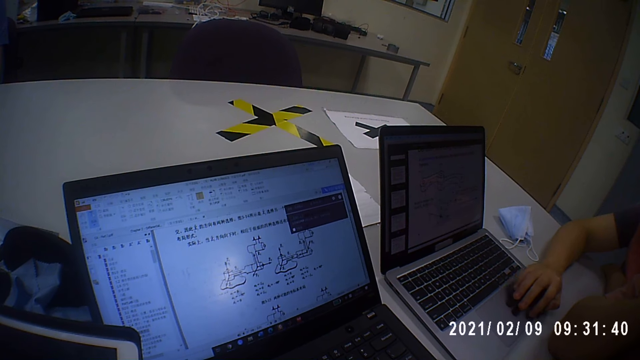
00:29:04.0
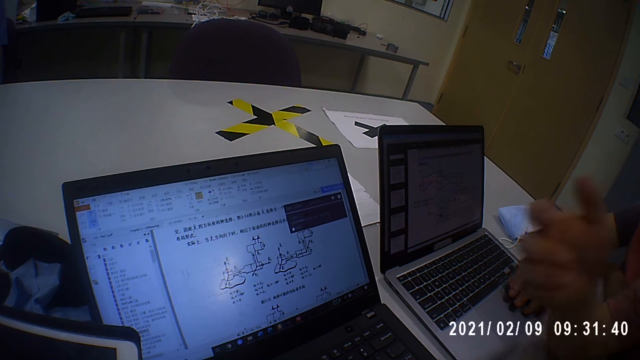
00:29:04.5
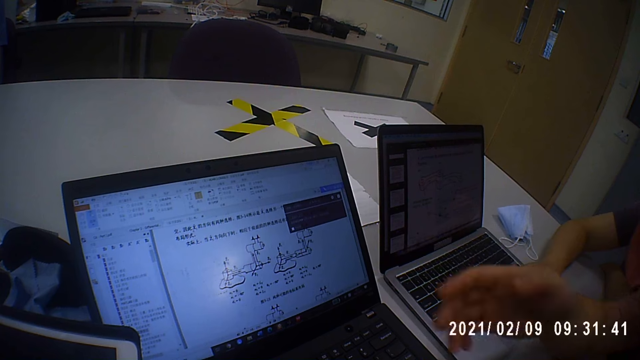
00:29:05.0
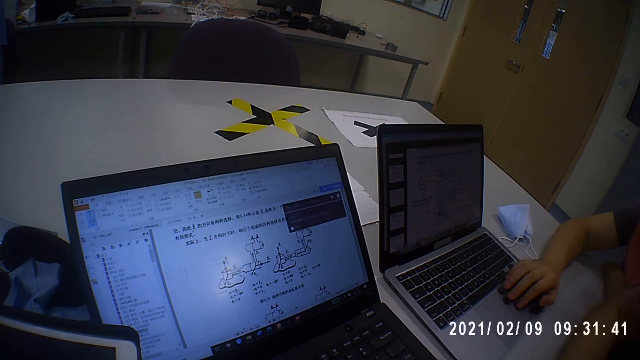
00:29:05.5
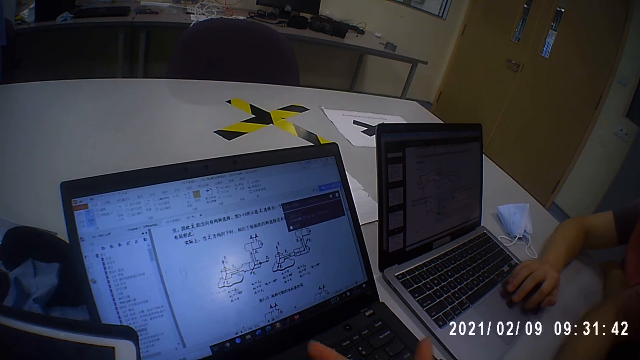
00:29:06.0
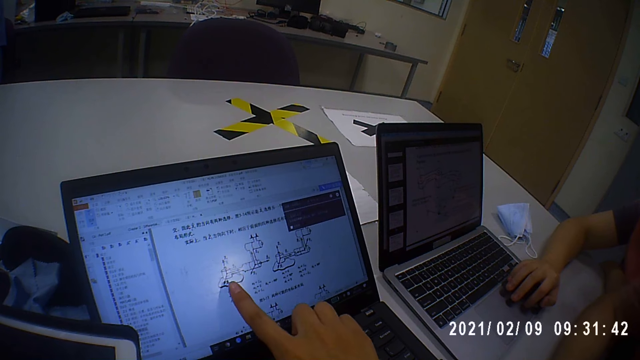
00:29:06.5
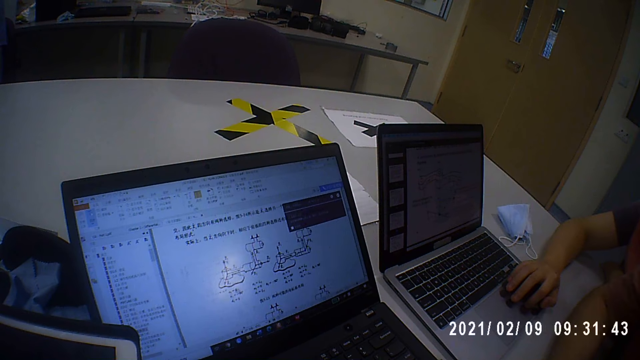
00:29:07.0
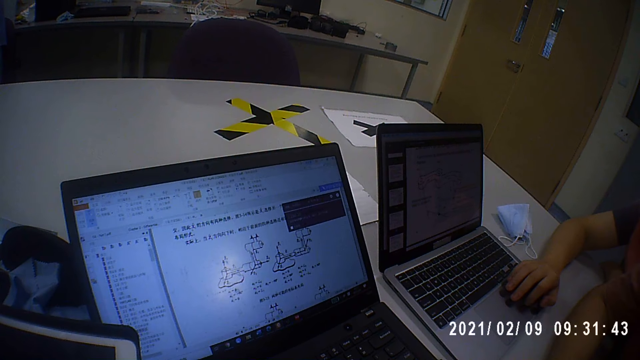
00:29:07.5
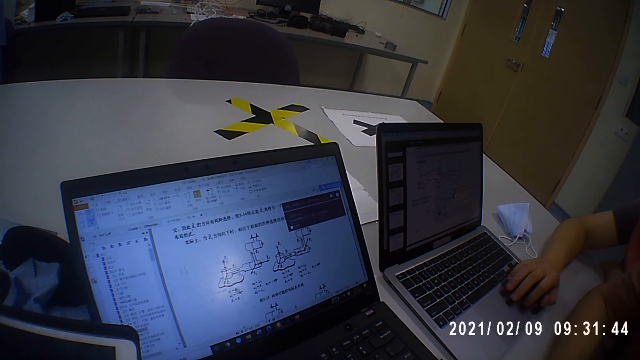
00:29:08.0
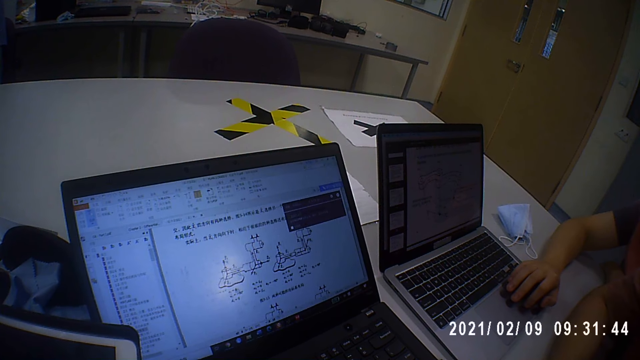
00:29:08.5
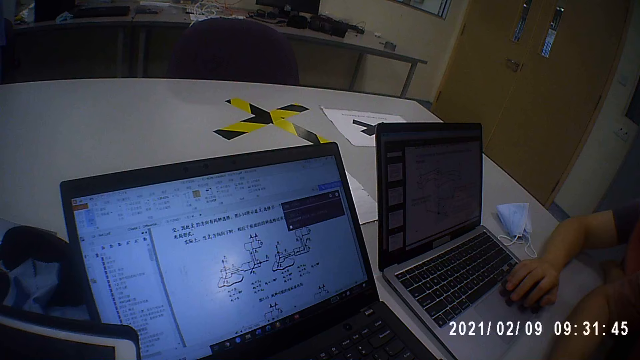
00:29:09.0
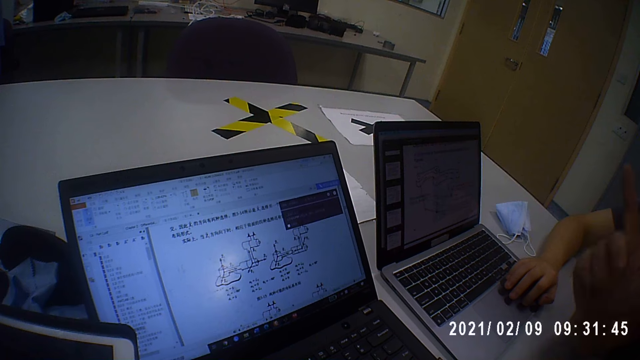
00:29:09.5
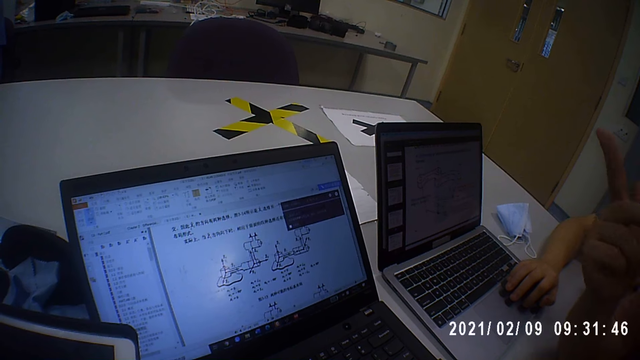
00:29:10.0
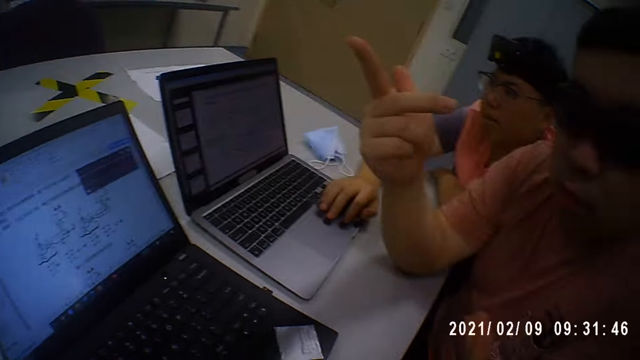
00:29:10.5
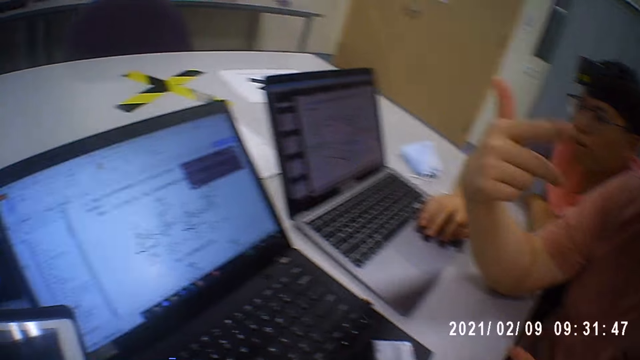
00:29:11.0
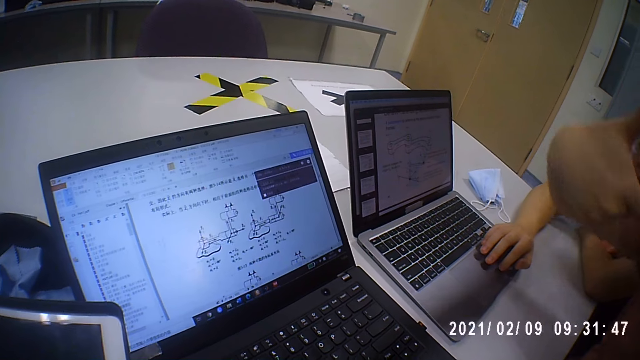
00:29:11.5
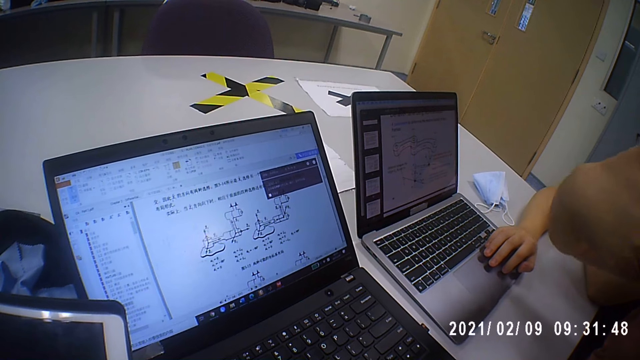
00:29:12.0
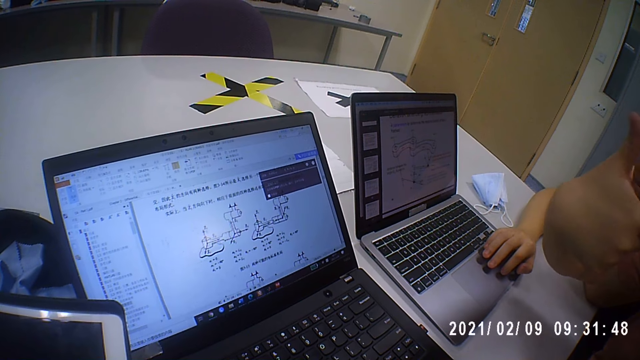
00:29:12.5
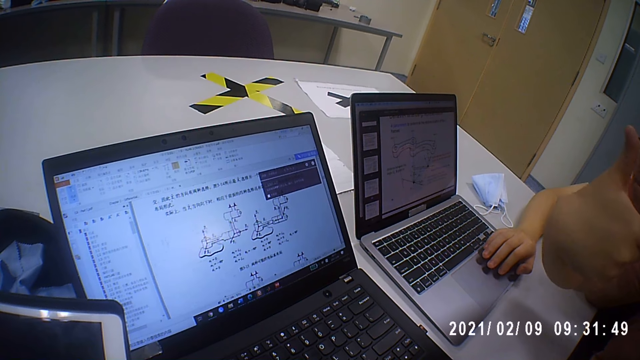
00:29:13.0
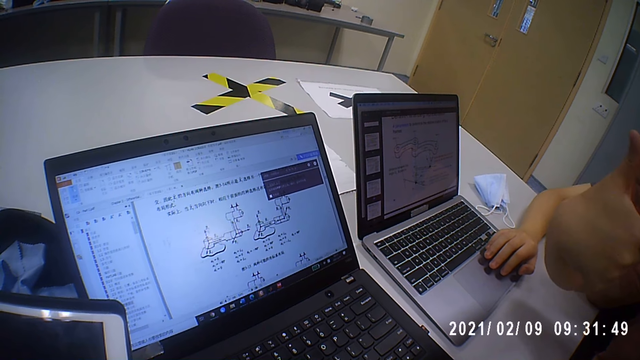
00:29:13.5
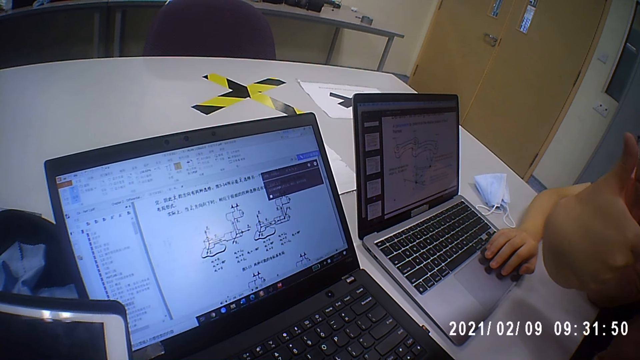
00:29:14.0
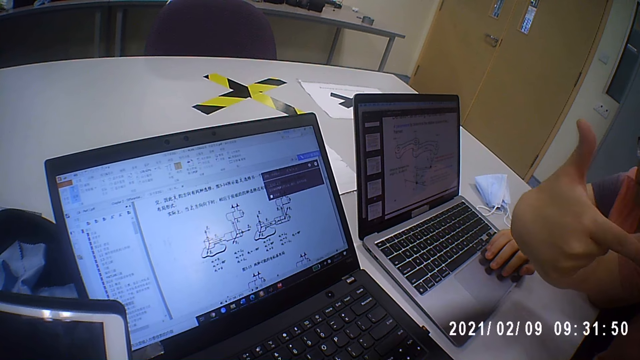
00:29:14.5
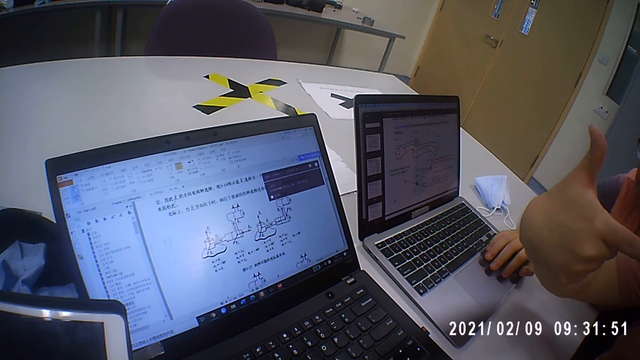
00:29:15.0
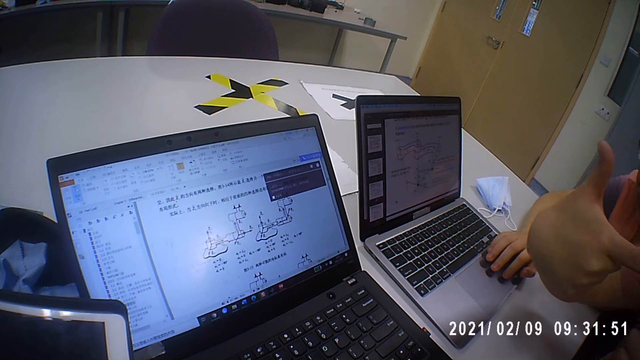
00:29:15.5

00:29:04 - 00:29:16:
A man moves the hand.

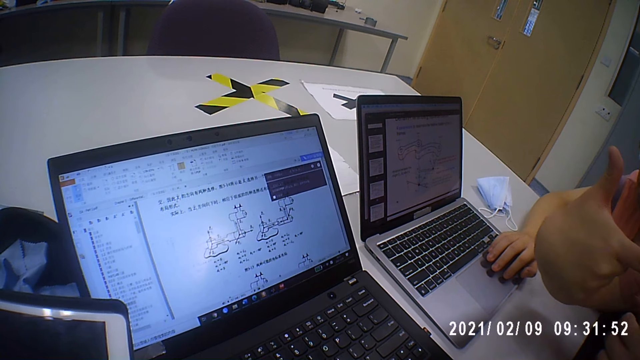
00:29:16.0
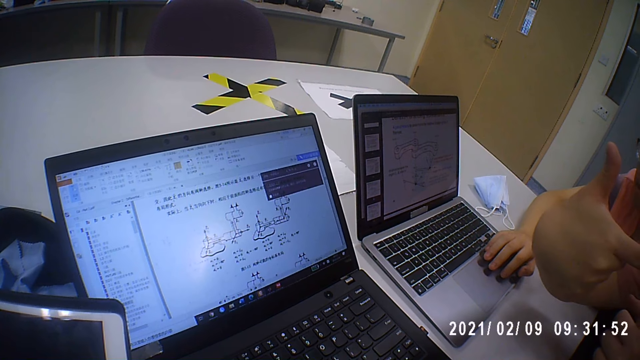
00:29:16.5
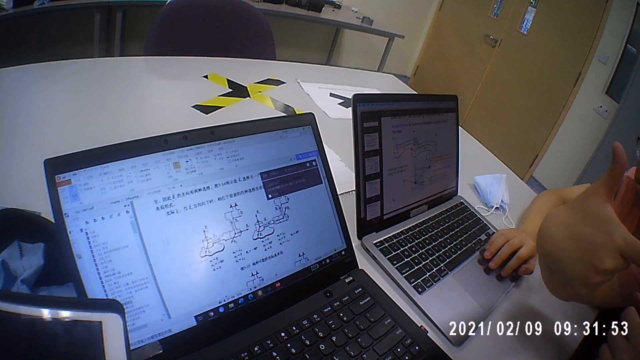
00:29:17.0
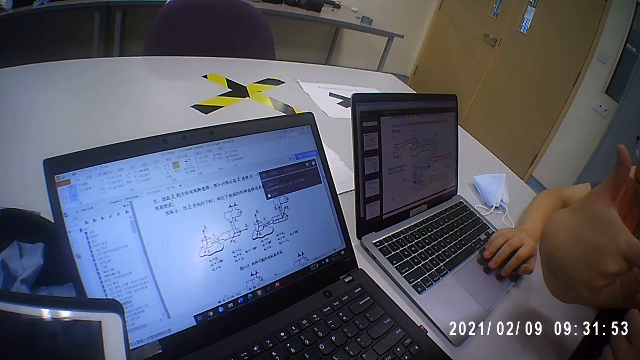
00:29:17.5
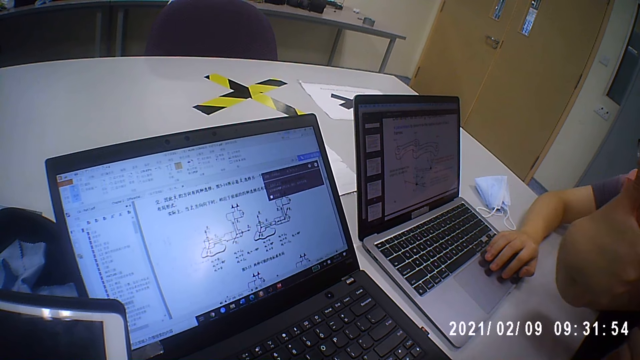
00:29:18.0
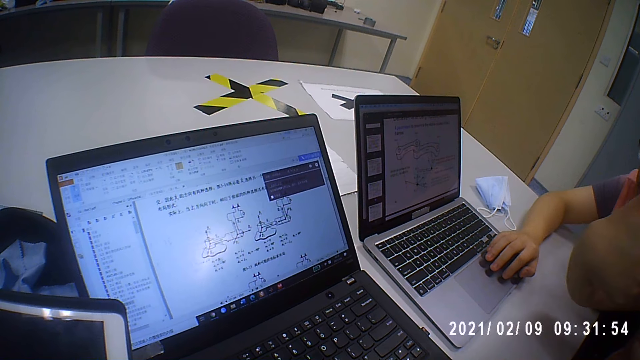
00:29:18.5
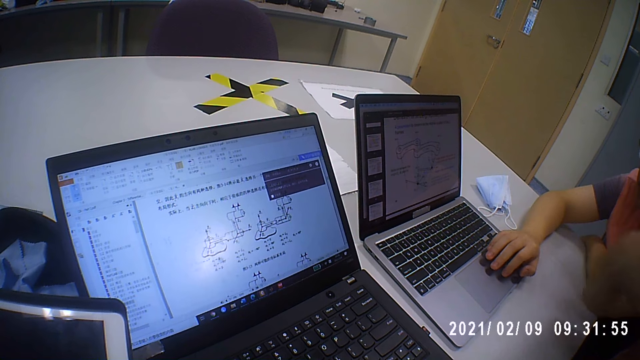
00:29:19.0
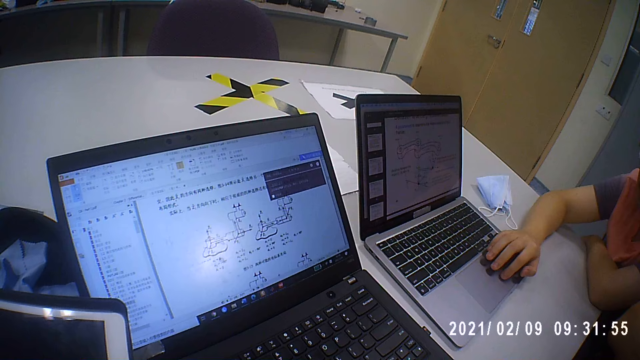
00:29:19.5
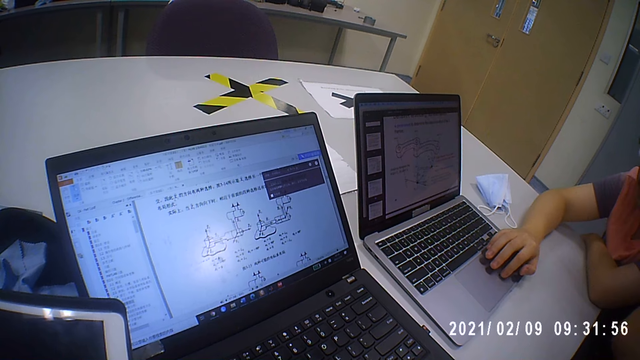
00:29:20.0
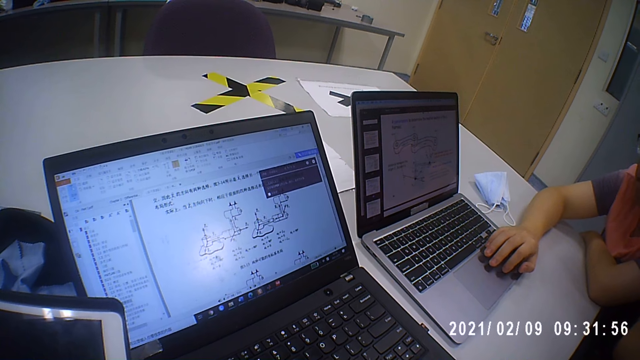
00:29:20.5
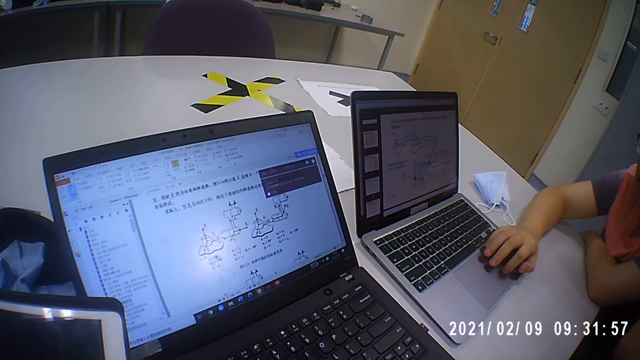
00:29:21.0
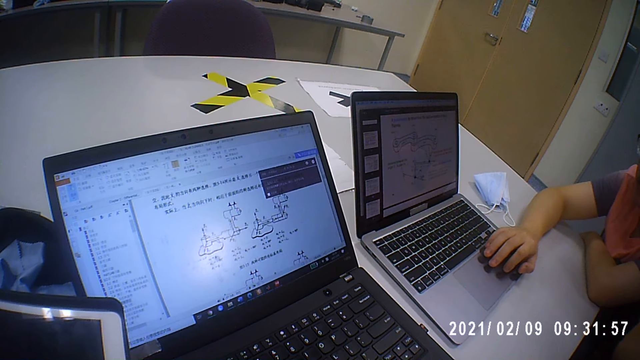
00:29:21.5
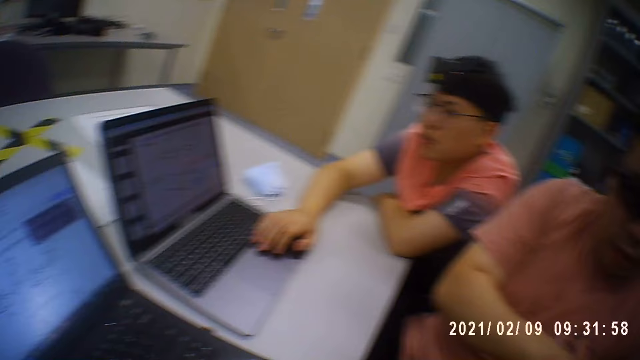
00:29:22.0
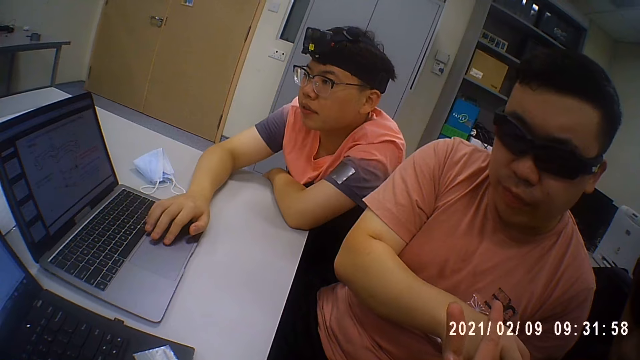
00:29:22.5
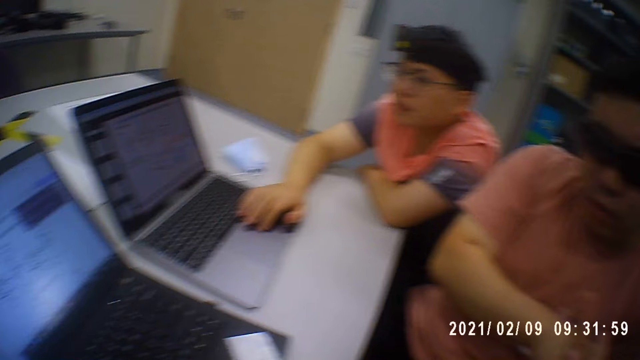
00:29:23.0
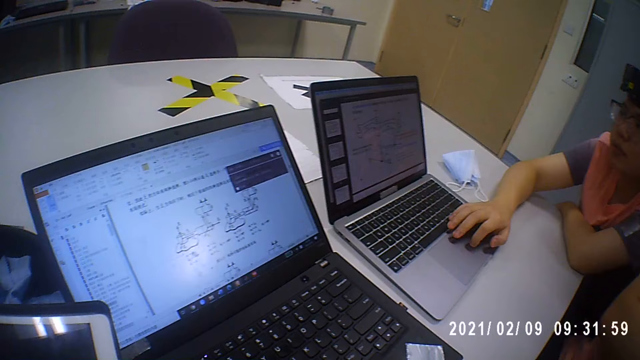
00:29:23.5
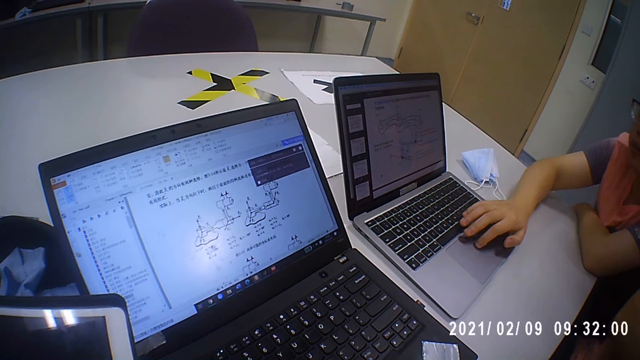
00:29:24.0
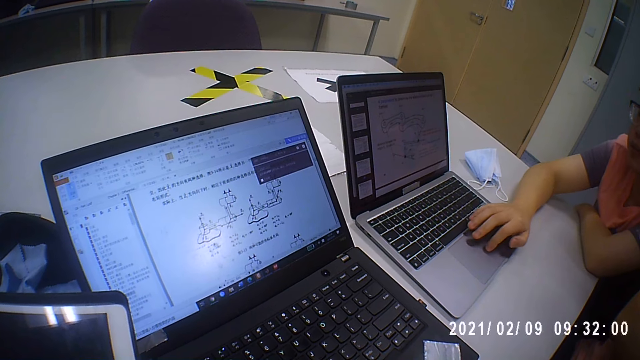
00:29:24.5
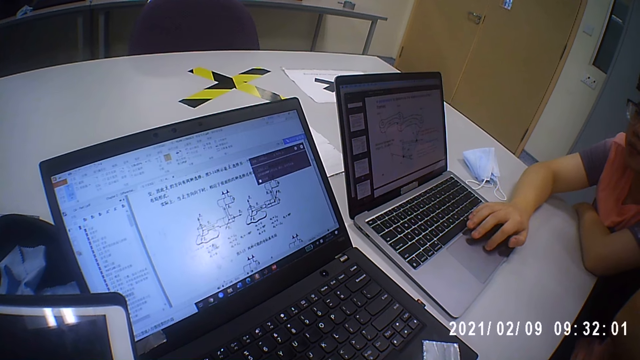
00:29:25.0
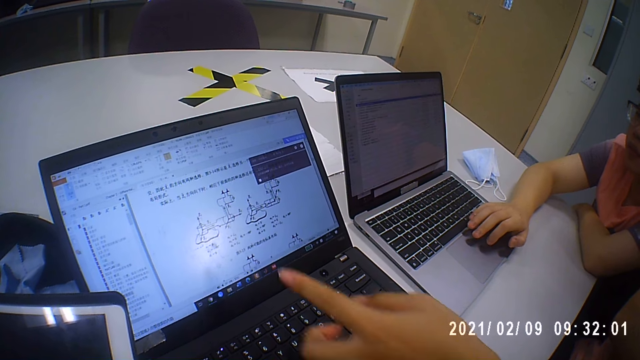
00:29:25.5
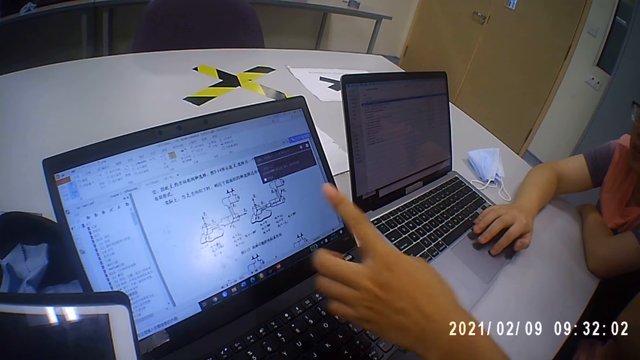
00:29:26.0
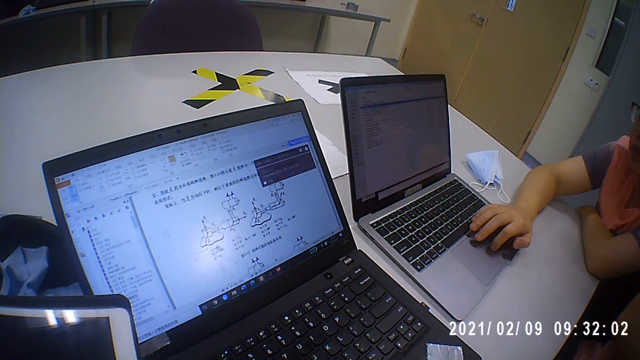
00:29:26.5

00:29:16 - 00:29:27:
The camera wearer looks at a man. They look at the laptop. Another man points at the laptop screen with the finger.
